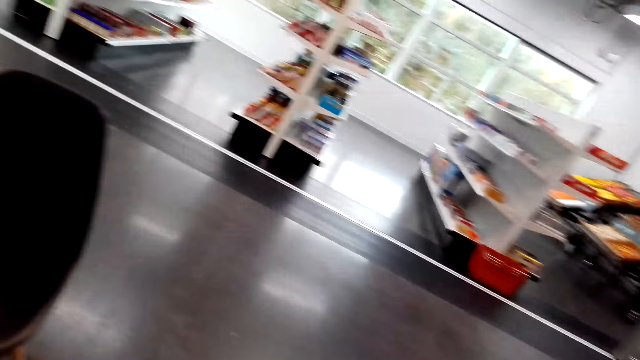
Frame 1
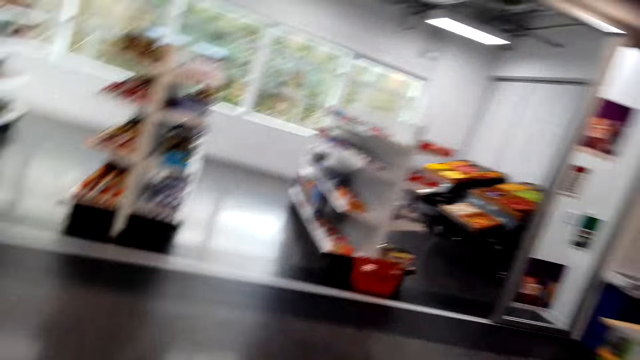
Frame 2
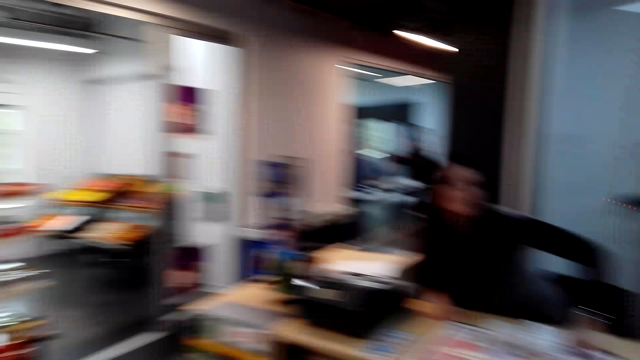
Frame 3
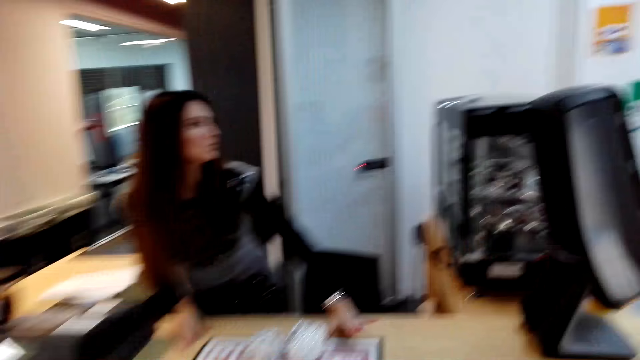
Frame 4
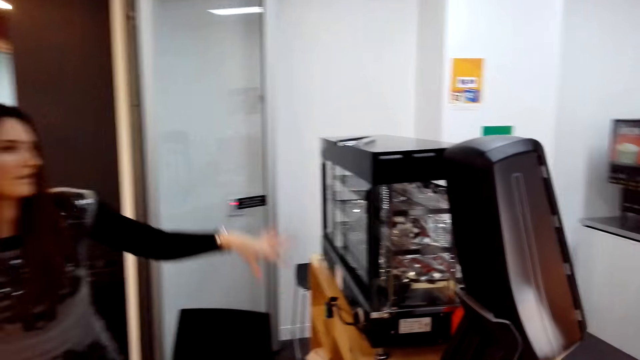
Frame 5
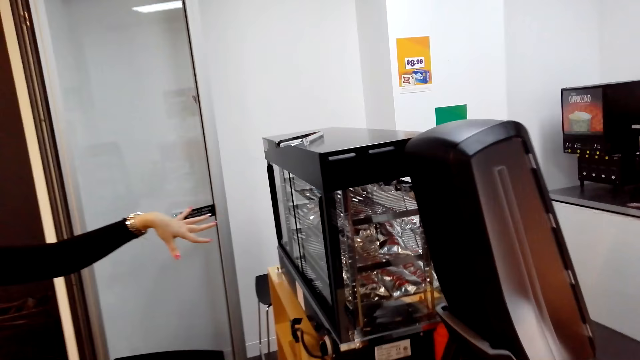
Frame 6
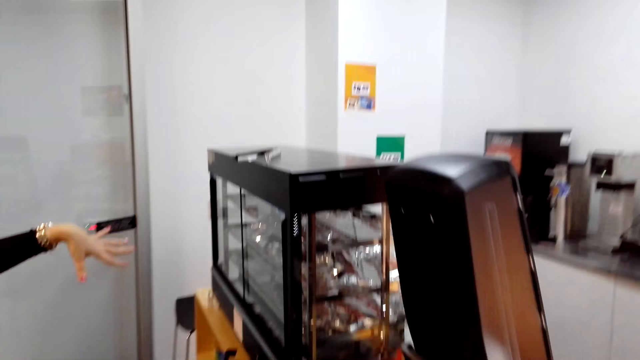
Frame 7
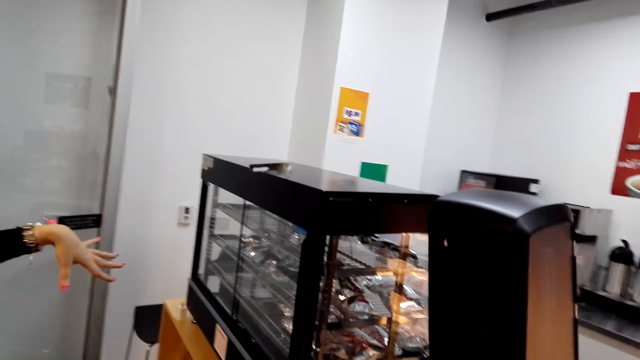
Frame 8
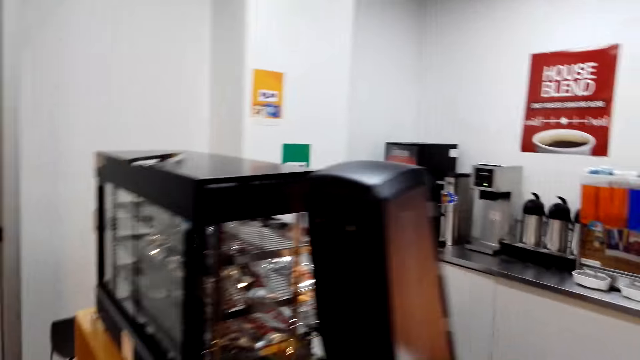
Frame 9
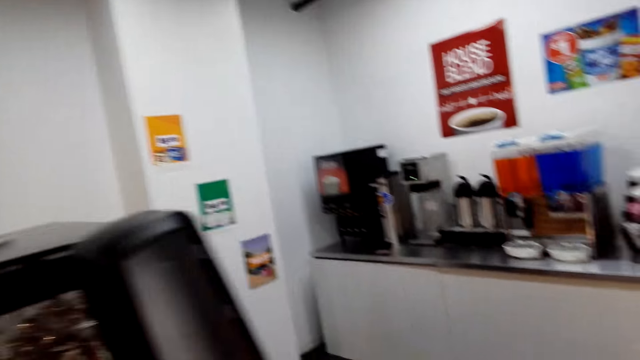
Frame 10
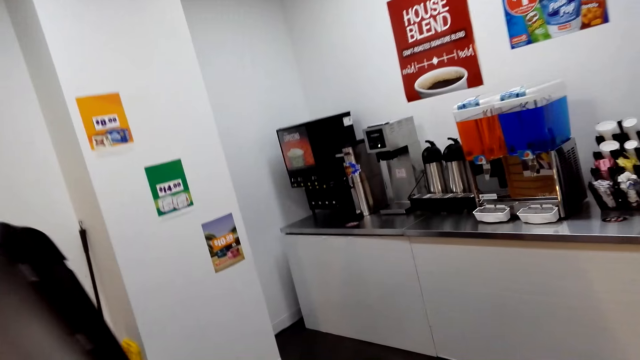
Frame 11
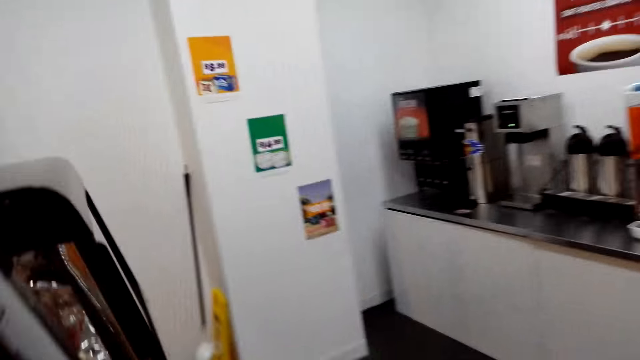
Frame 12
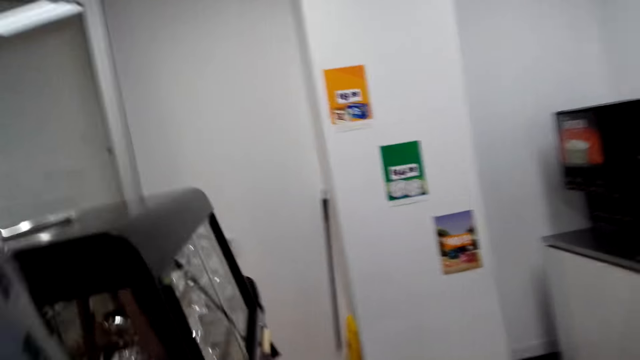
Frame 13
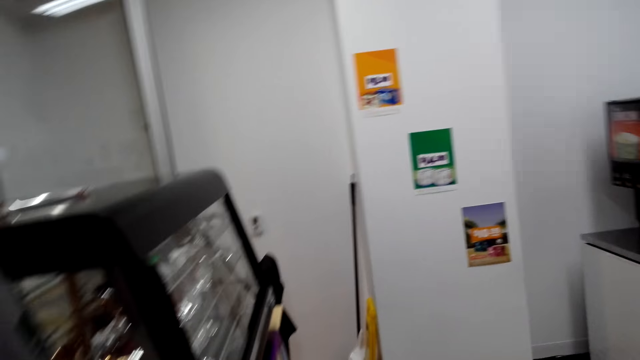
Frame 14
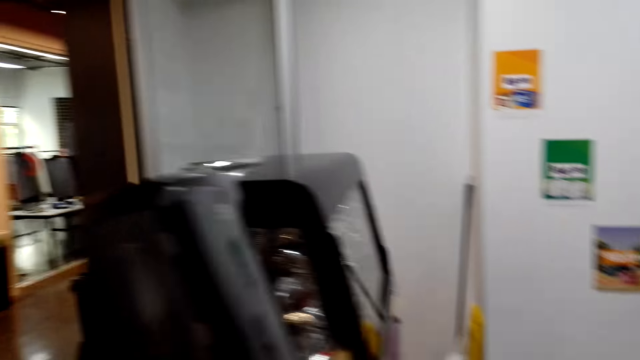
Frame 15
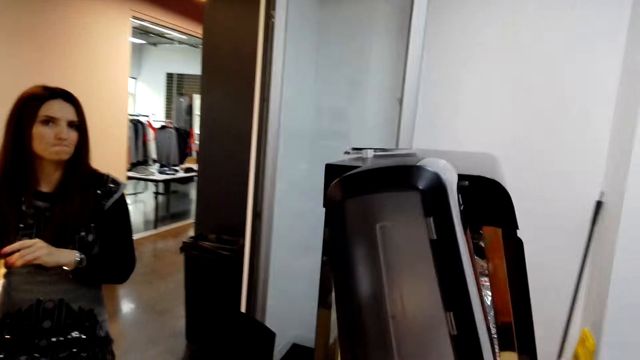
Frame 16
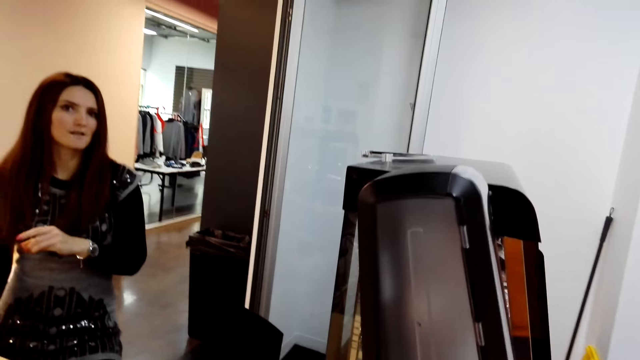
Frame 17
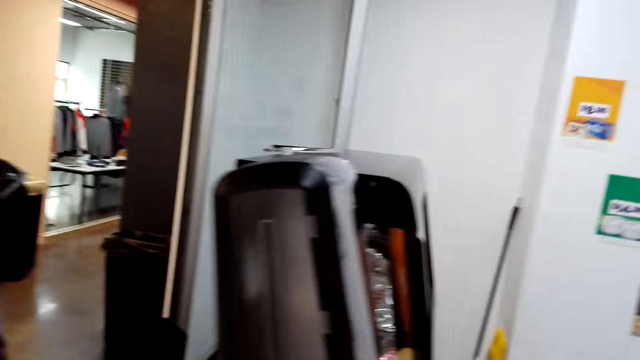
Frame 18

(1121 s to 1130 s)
The camera wearer picks something on the table.

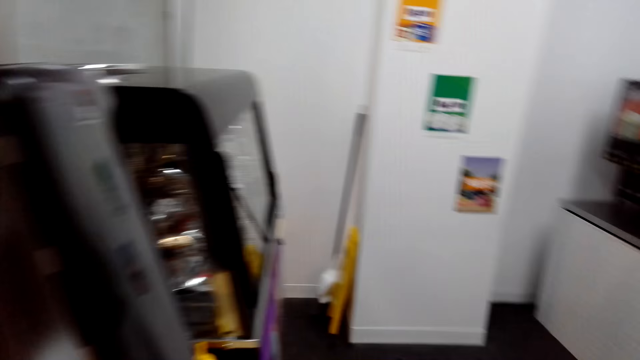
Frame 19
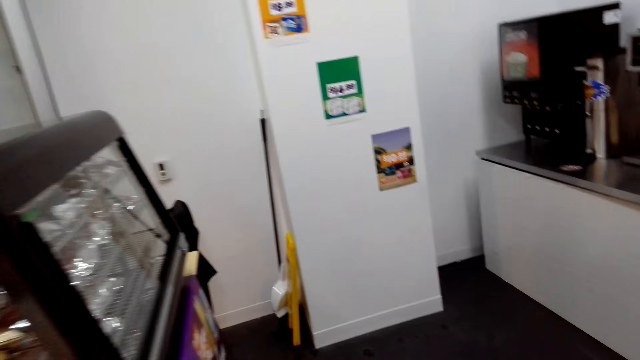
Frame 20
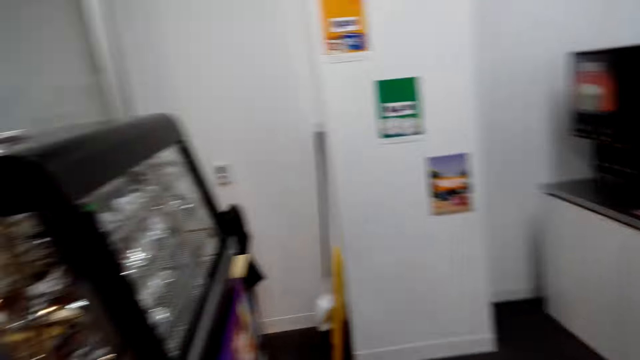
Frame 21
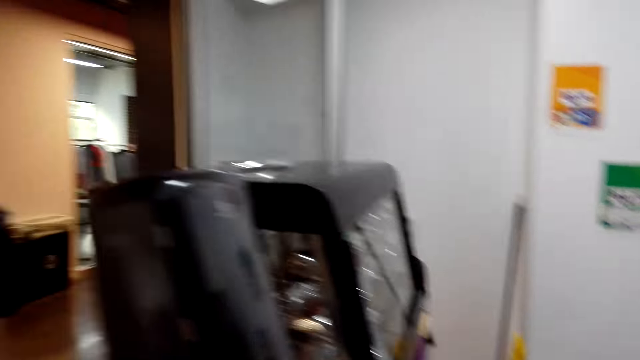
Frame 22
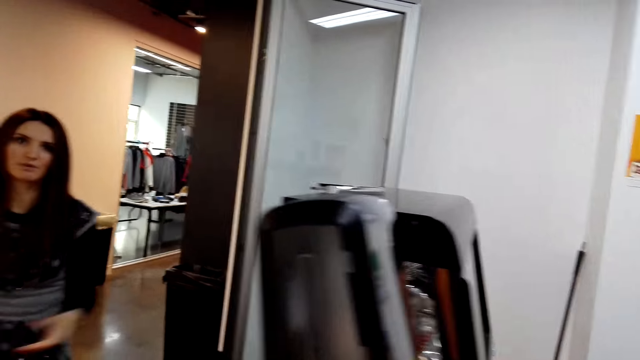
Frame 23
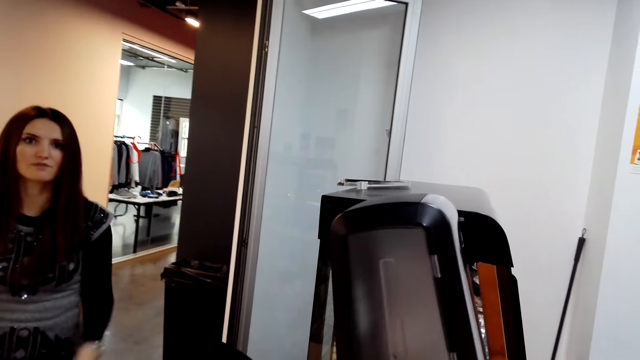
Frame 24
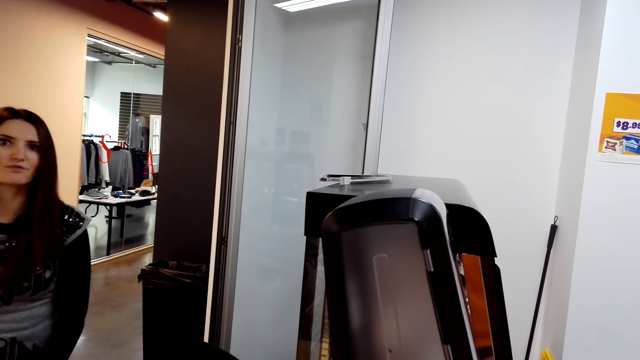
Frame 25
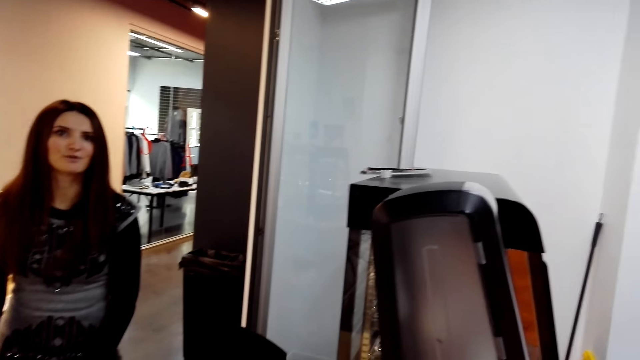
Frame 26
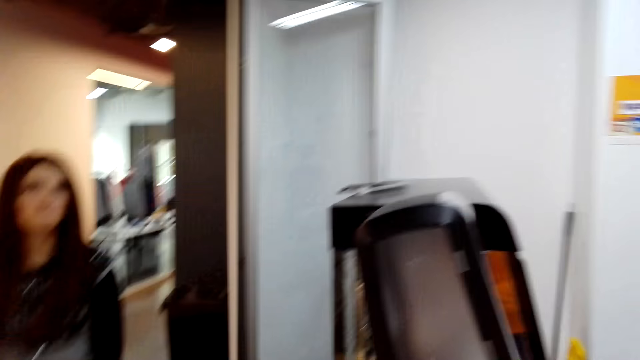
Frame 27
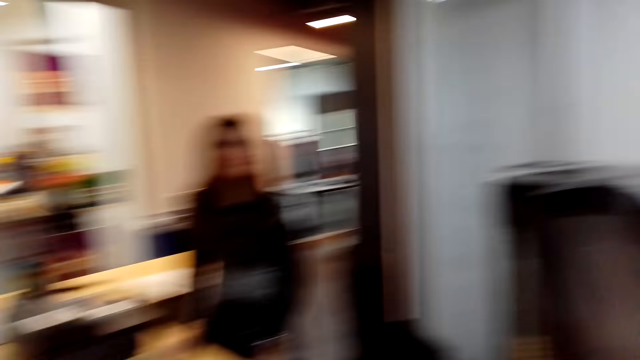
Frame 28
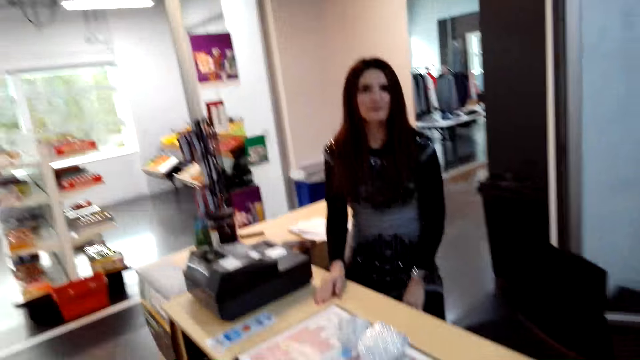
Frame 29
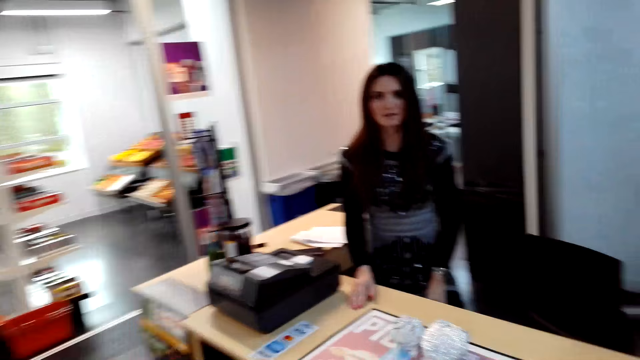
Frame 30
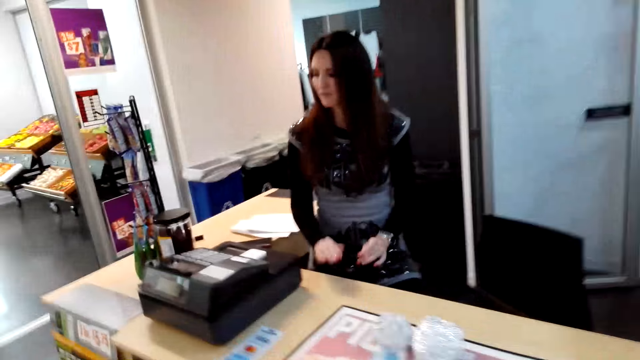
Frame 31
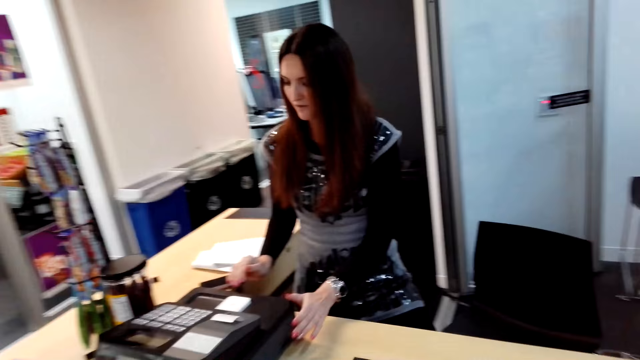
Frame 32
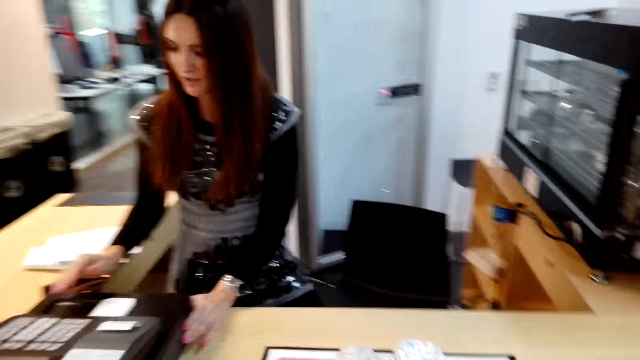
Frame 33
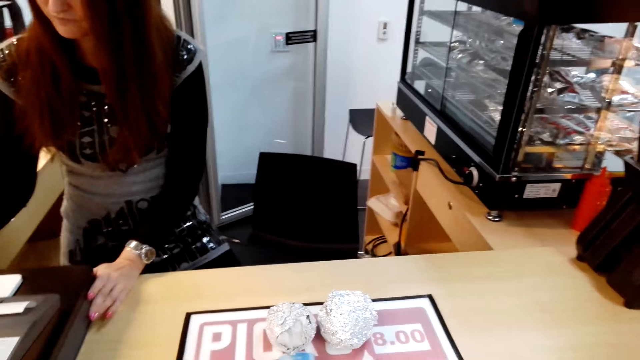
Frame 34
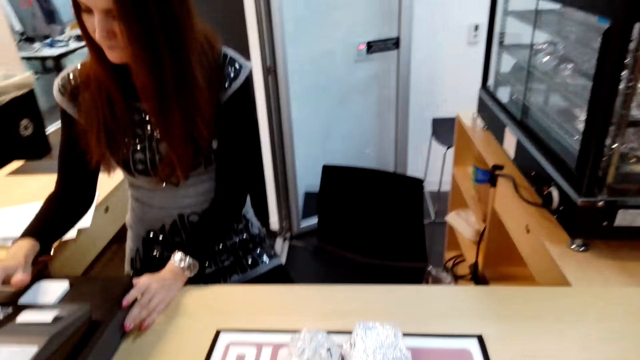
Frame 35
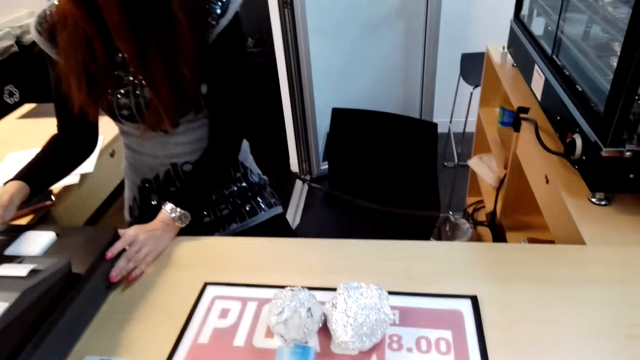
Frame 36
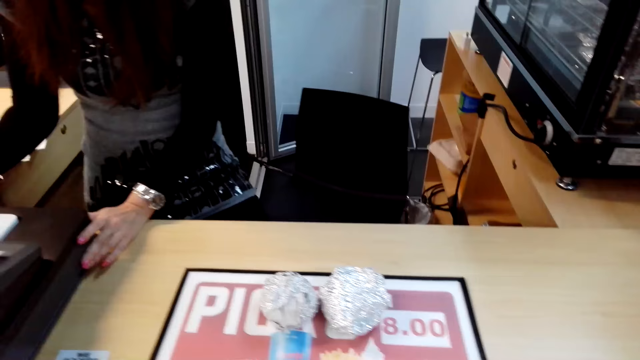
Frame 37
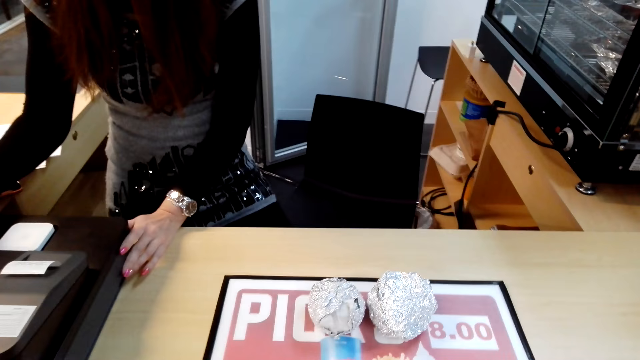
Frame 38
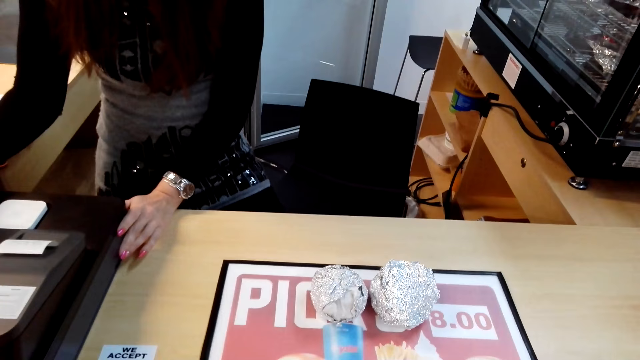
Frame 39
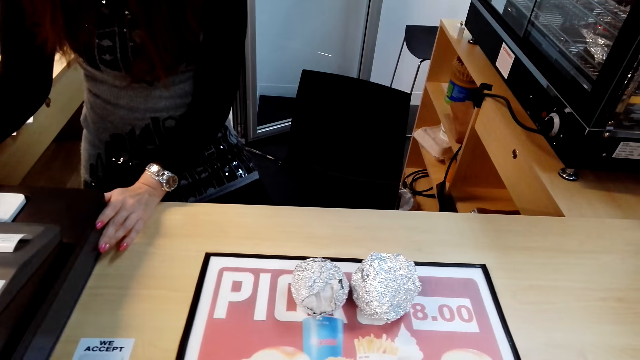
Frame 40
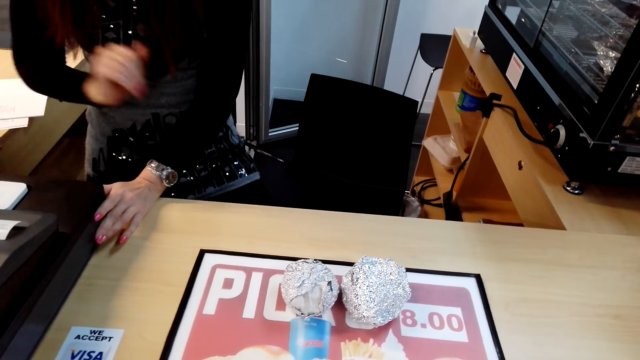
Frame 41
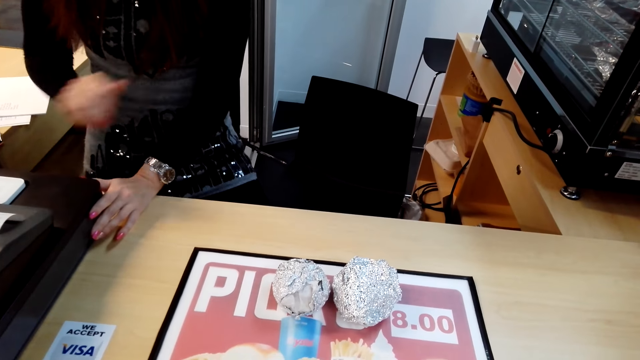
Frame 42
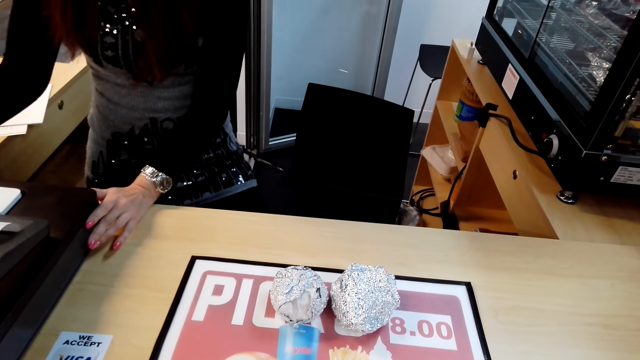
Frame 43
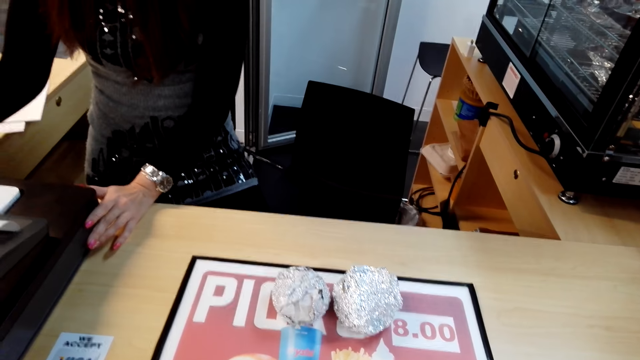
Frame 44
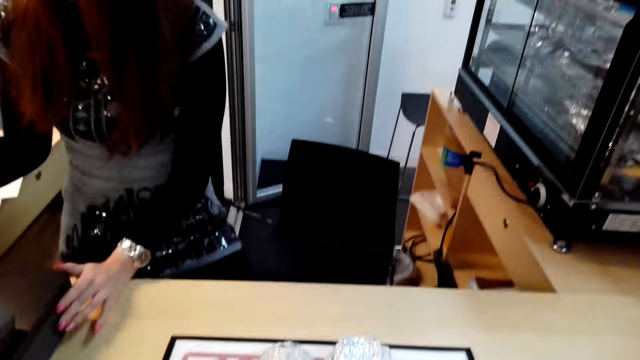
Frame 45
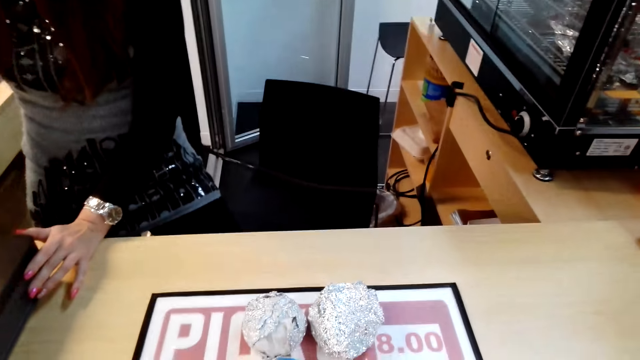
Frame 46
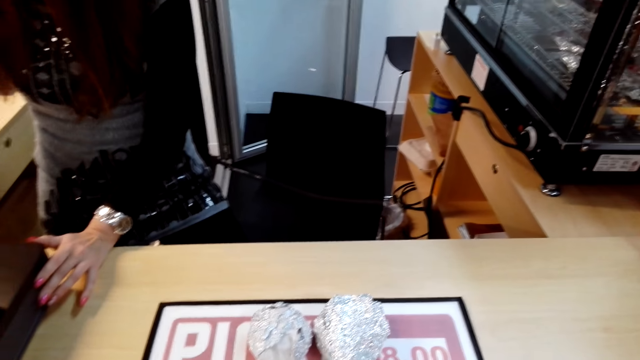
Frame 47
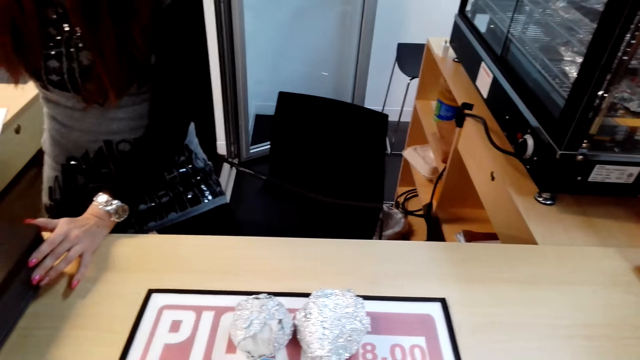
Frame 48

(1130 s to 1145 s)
The camera wearer talks to a cashier woman. They look around the supermarket. The cashier woman talks to the camera wearer. The camera wearer walks to the beverages display. They talk to the cashier woman.
